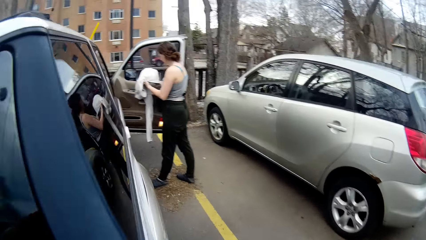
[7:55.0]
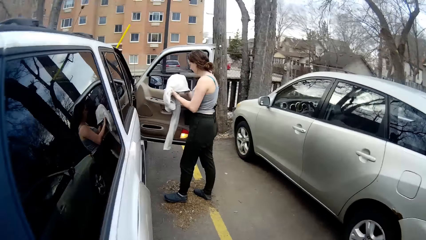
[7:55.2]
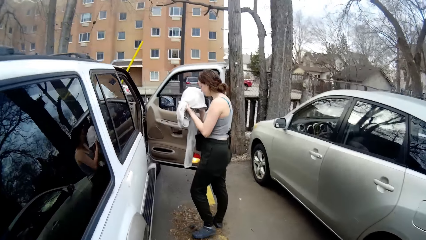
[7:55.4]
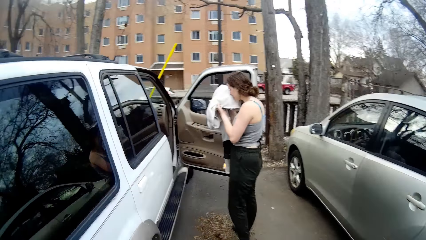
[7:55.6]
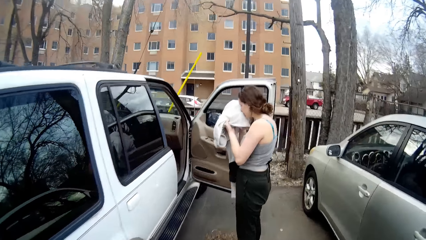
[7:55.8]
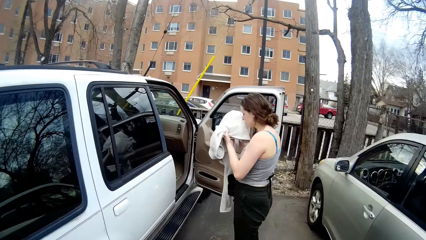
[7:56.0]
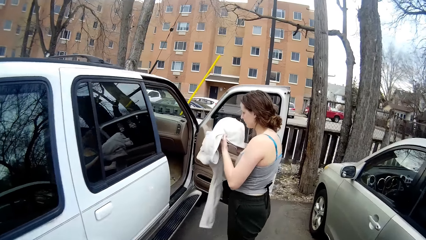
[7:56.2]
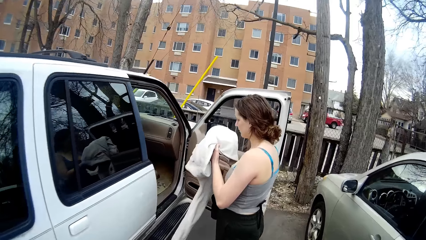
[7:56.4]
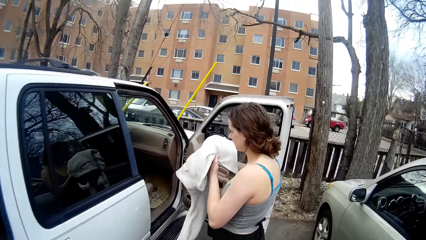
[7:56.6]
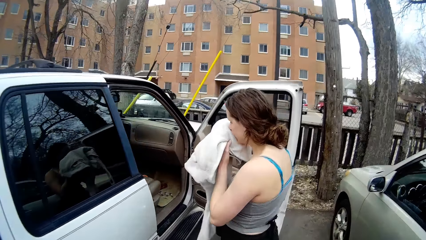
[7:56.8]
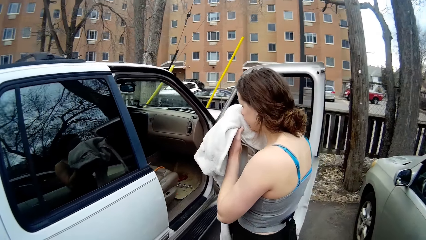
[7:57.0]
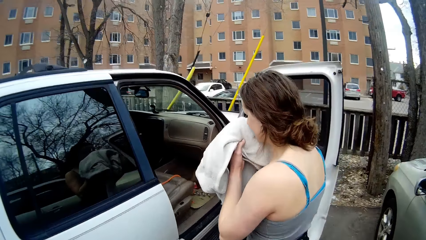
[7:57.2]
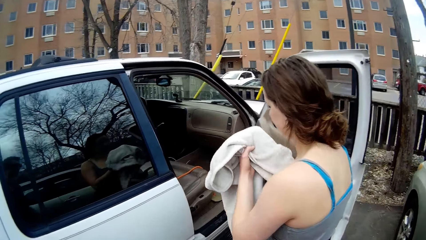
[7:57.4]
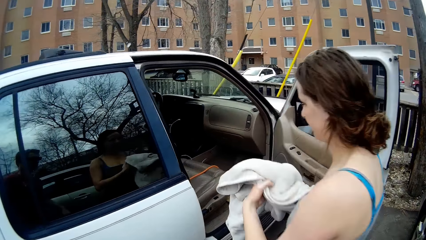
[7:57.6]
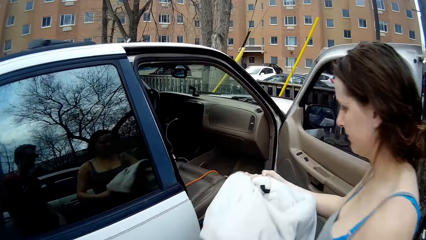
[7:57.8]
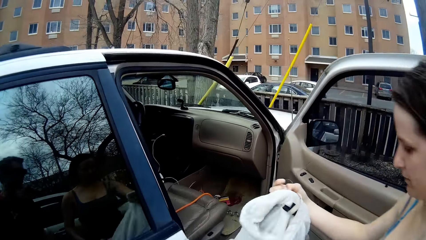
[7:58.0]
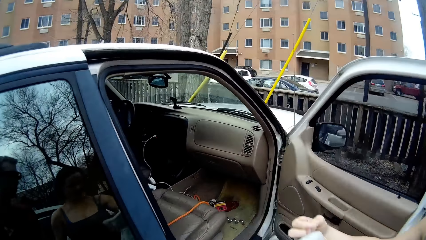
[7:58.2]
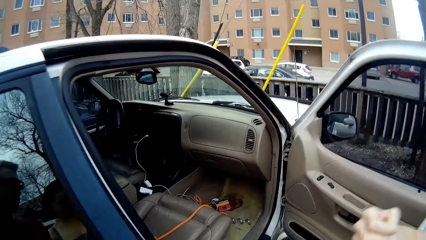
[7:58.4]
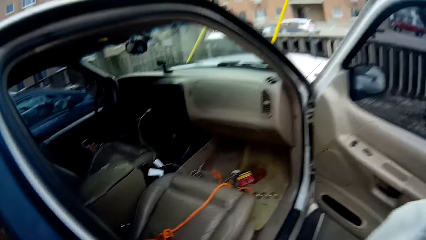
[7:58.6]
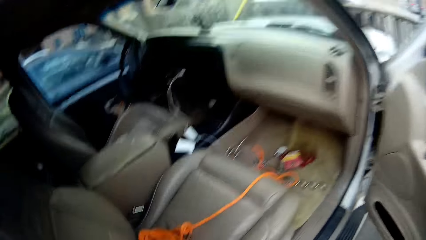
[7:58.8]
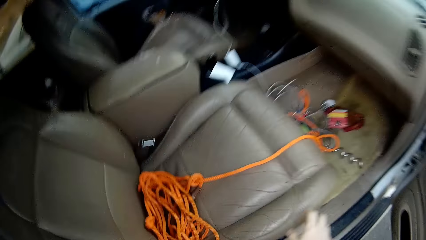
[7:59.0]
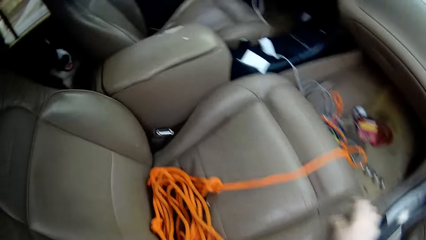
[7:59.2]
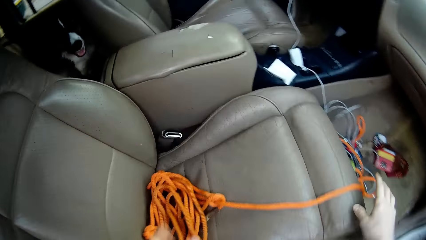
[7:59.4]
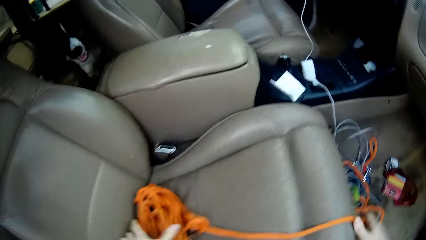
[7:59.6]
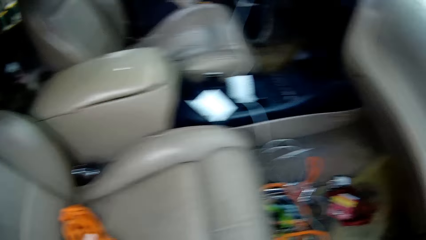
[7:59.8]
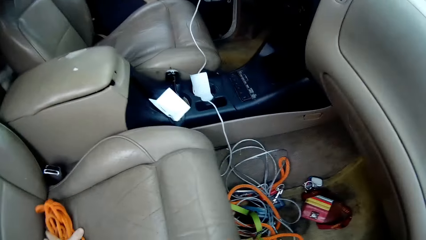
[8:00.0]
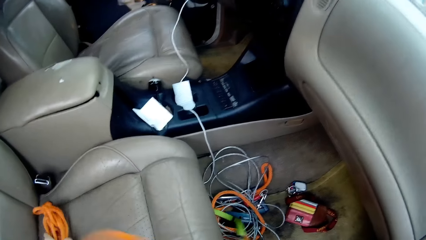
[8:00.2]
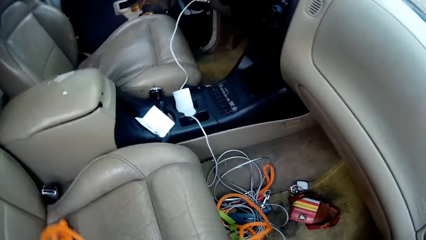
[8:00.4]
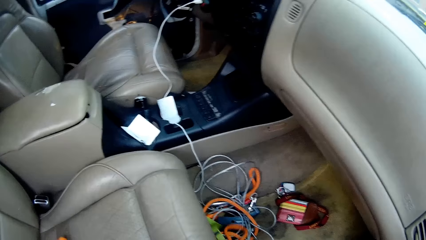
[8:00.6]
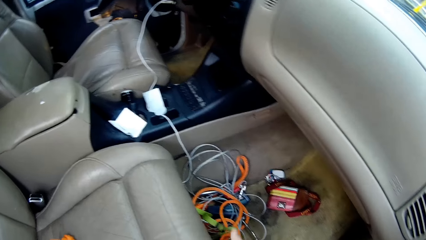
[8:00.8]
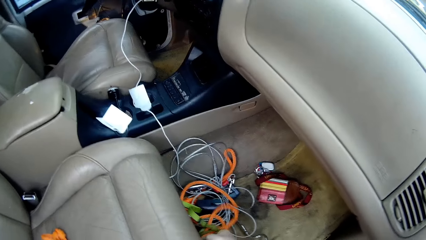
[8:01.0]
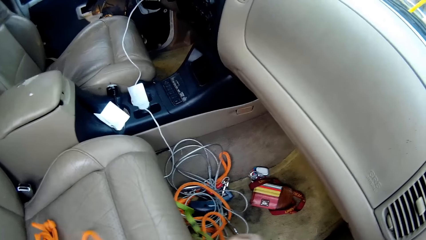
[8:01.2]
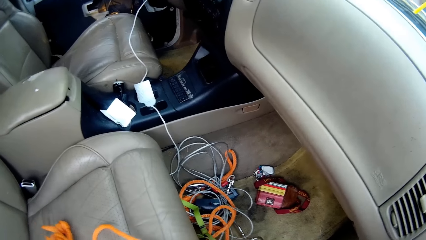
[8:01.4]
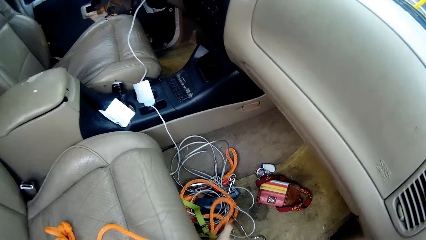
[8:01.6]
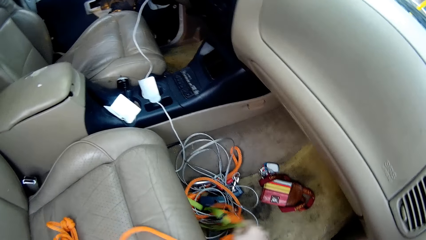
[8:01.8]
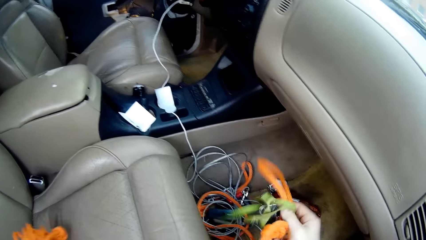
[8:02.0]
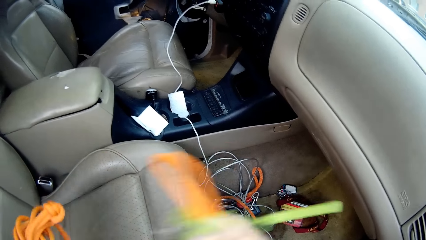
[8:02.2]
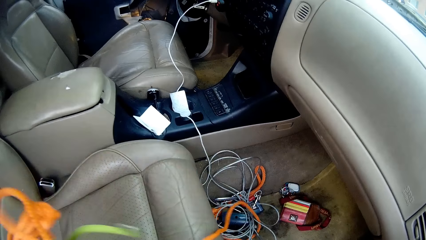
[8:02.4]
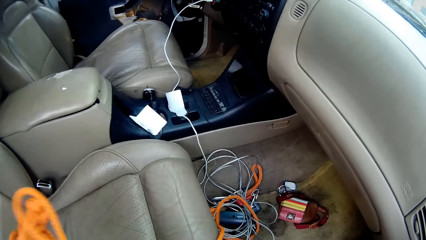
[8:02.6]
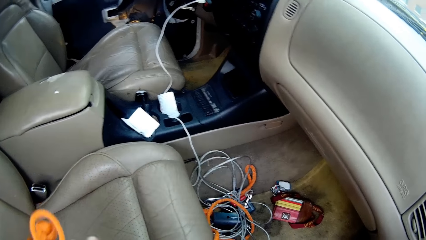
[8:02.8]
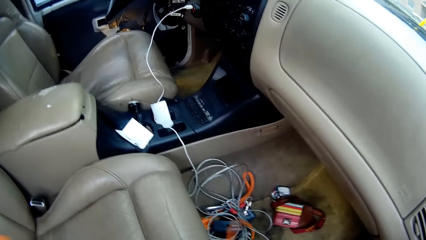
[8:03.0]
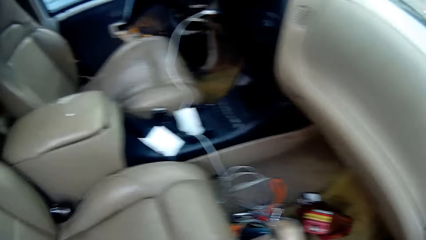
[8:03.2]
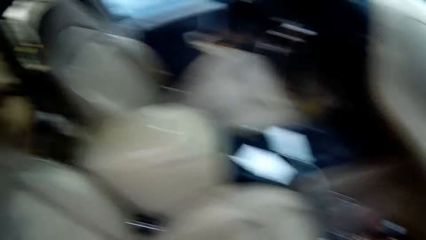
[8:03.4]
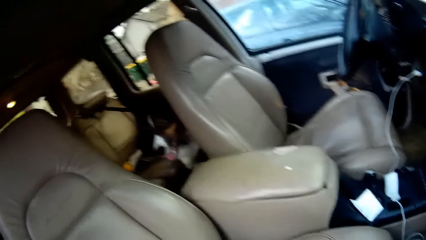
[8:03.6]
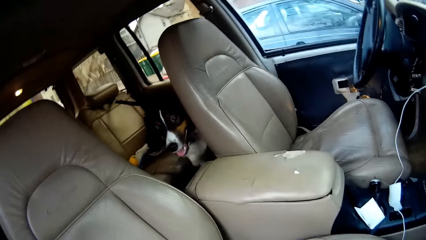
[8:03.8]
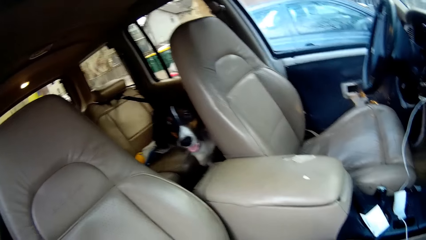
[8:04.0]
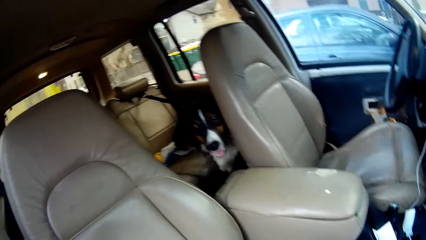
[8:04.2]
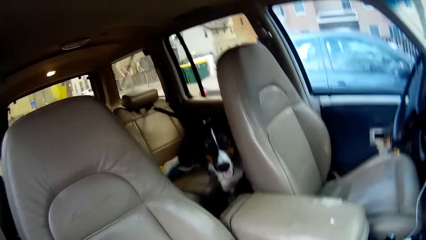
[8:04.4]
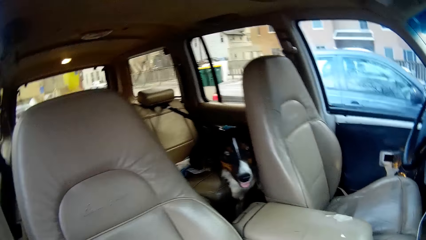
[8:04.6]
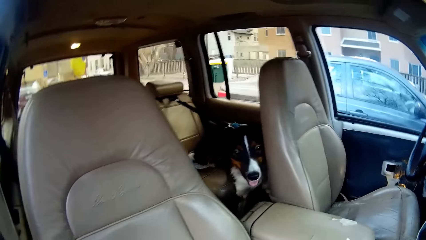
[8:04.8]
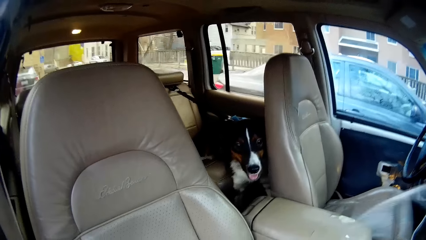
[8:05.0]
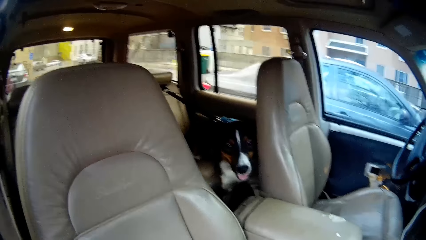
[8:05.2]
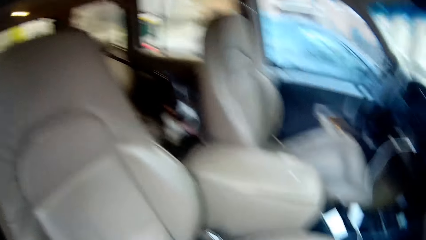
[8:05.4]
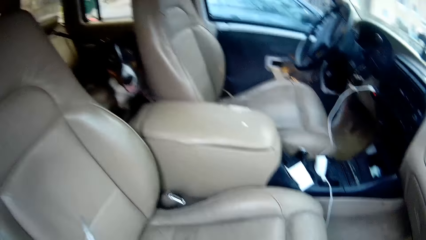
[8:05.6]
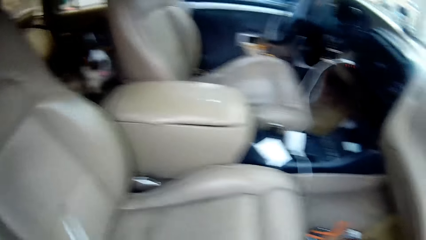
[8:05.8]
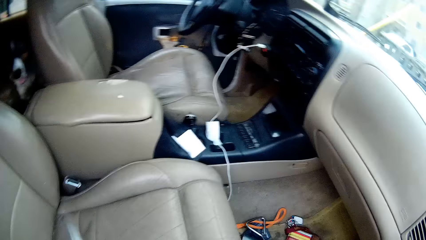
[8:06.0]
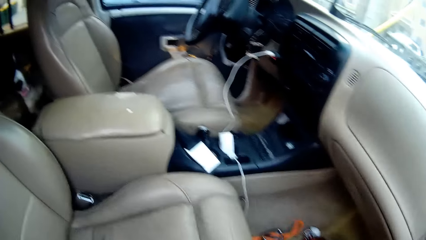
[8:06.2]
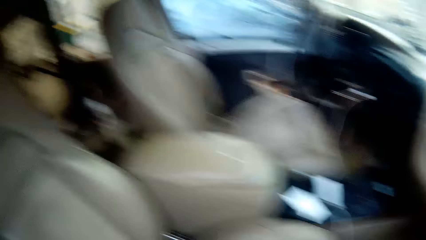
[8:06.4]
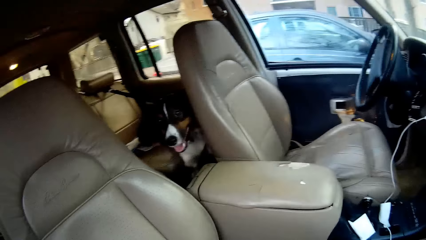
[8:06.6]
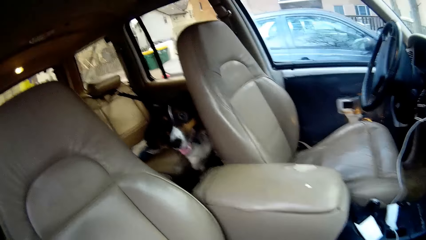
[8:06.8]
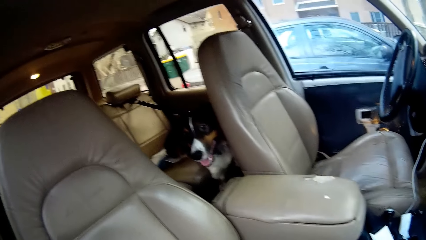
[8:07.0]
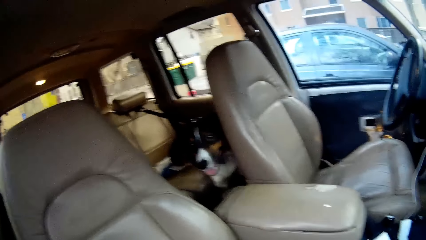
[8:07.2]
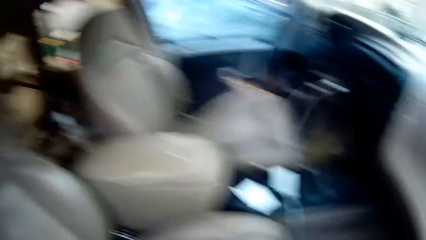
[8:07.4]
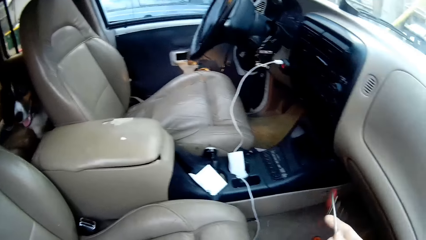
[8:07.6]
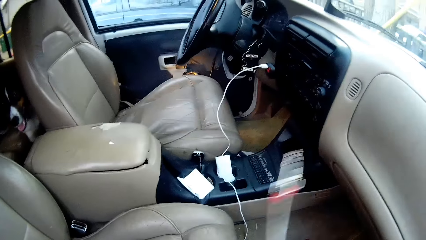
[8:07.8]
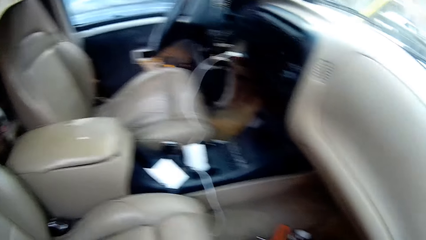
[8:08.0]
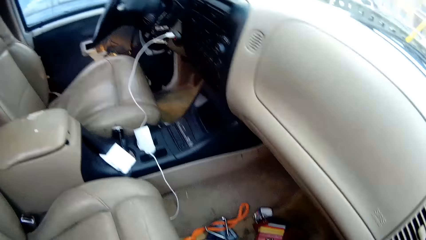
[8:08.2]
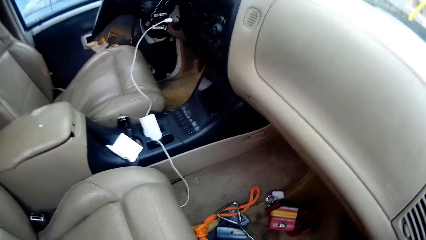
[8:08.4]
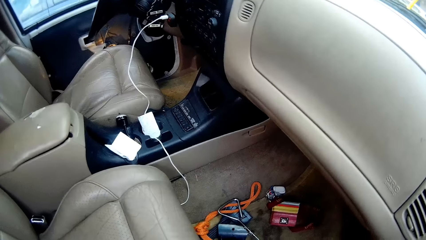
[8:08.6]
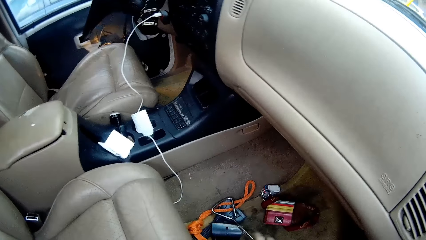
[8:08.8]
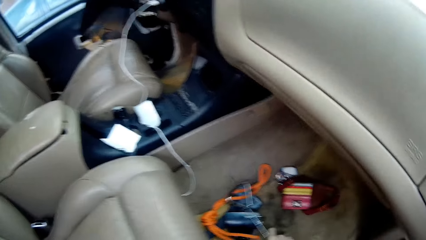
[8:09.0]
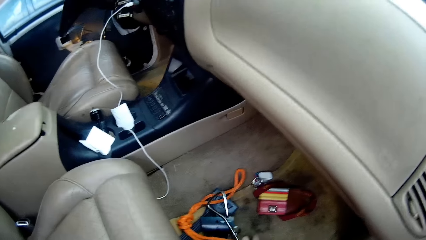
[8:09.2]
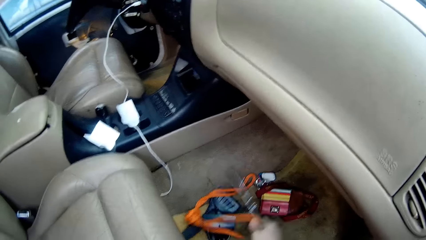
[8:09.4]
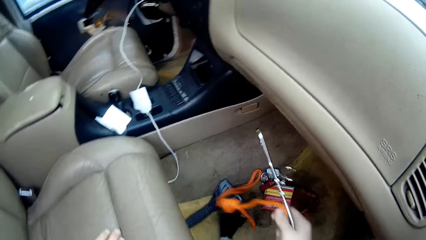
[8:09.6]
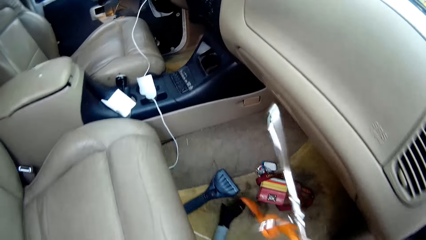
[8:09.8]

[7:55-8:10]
The camera wearer walks toward the woman. The woman smells a sweater or towel. The woman holds the towel close to her face. The camera wearer picks up a rope and packs the rope in the car. They look at a dog. The dog looks at the camera wearer. The camera wearer picks up the rope. They pack the rope and the steel beneath the seat inside the car.
